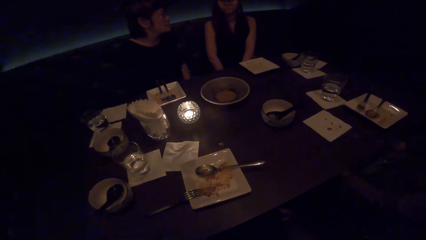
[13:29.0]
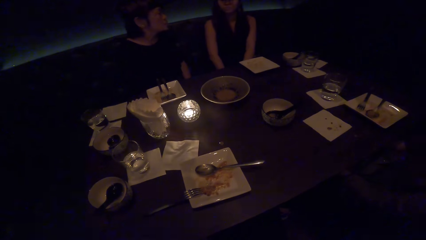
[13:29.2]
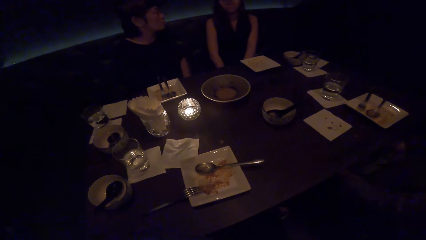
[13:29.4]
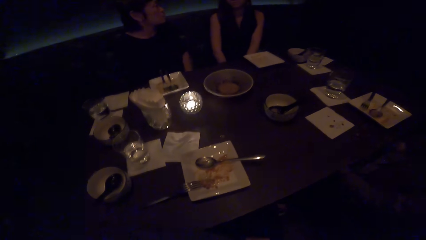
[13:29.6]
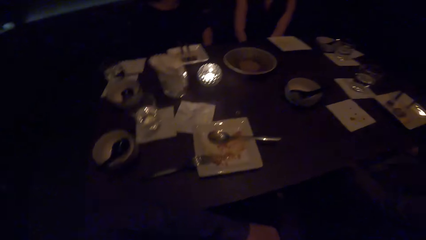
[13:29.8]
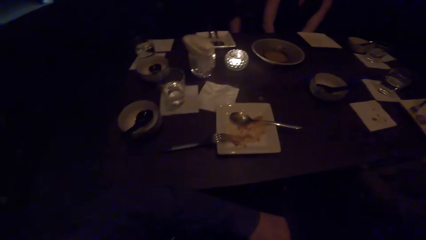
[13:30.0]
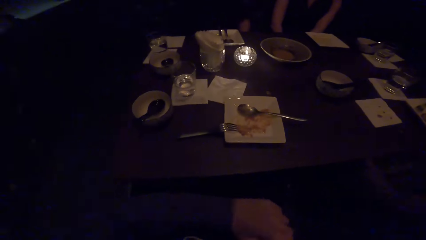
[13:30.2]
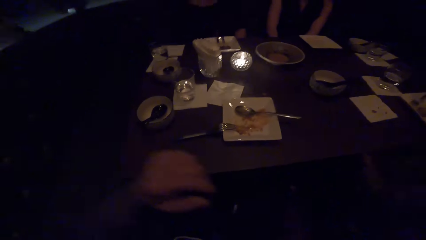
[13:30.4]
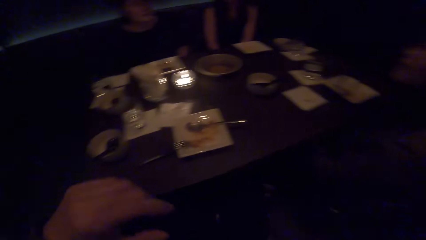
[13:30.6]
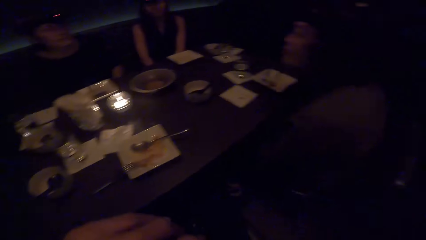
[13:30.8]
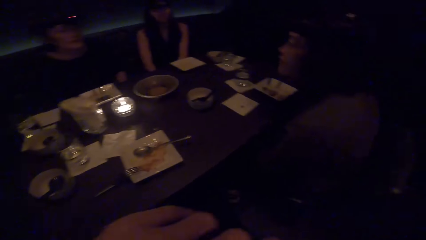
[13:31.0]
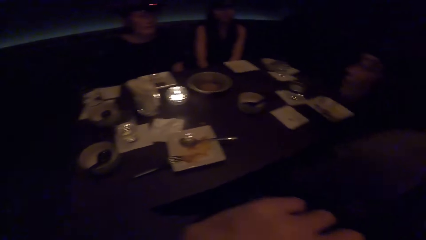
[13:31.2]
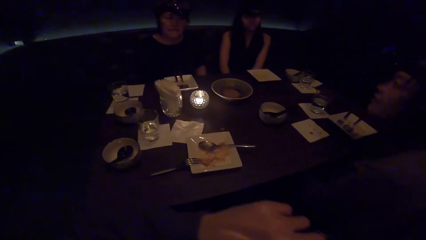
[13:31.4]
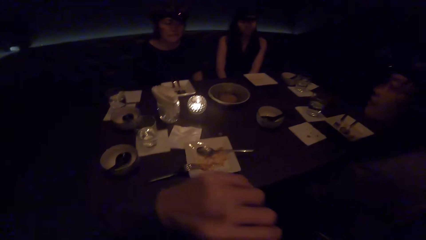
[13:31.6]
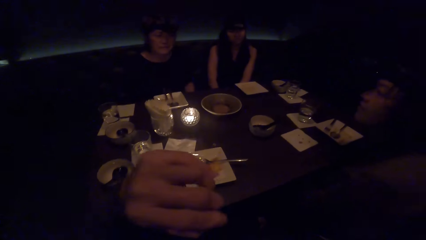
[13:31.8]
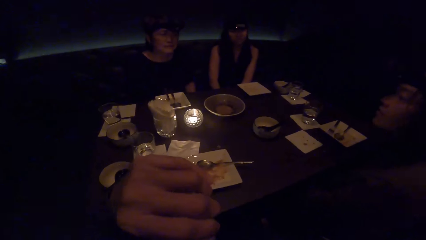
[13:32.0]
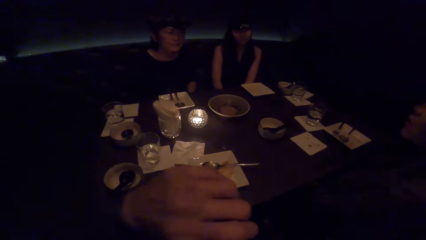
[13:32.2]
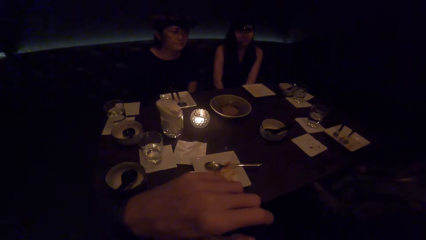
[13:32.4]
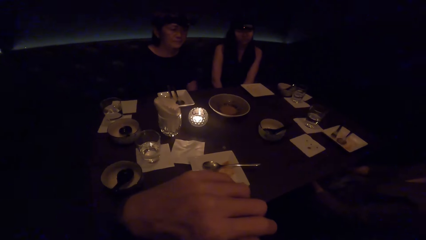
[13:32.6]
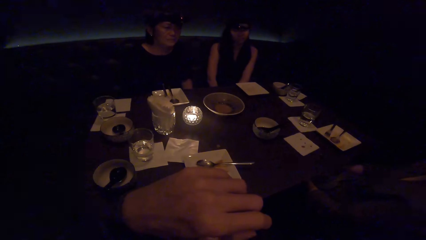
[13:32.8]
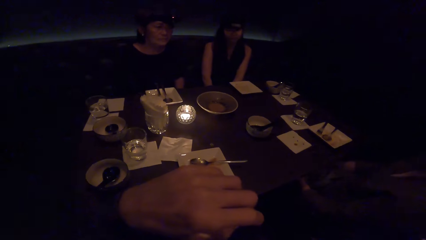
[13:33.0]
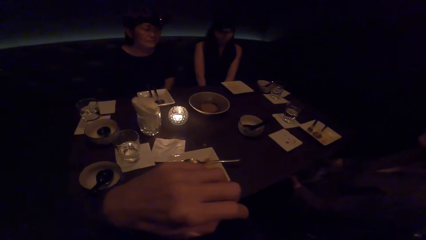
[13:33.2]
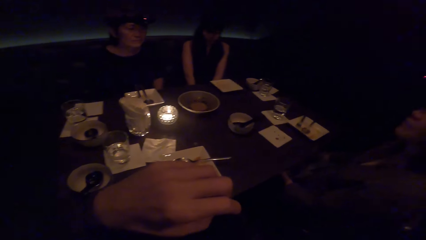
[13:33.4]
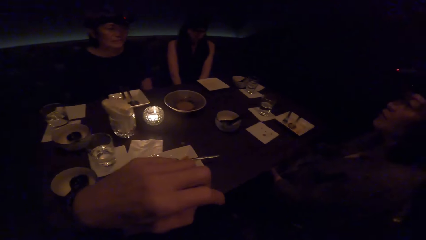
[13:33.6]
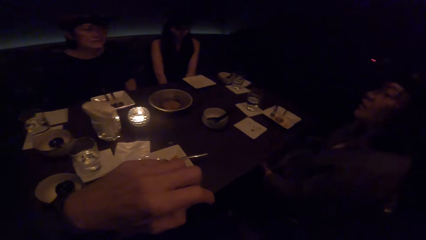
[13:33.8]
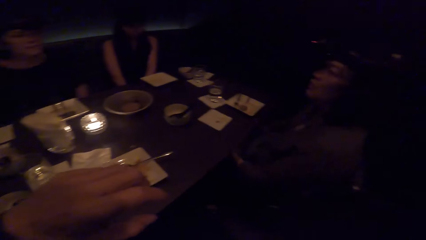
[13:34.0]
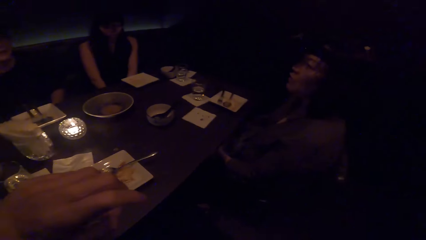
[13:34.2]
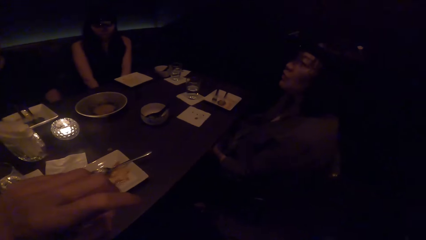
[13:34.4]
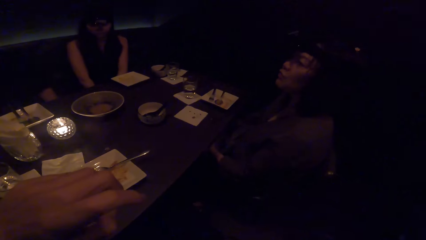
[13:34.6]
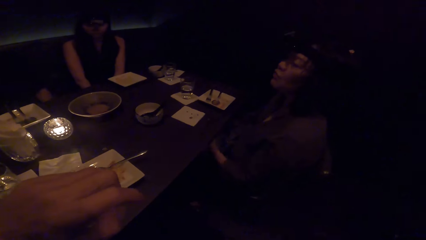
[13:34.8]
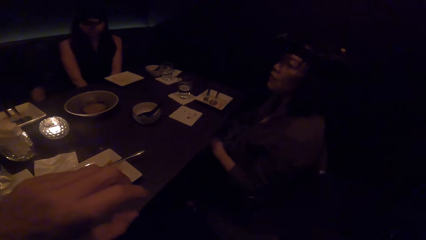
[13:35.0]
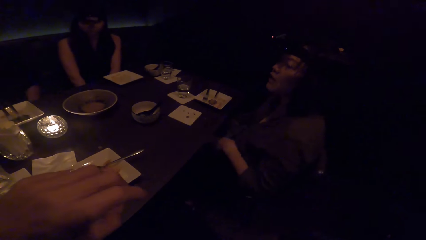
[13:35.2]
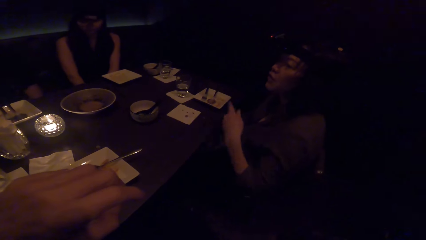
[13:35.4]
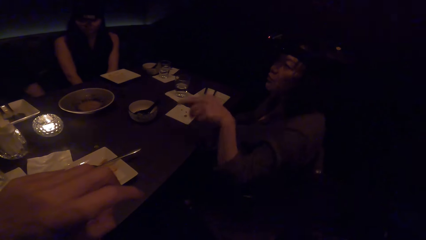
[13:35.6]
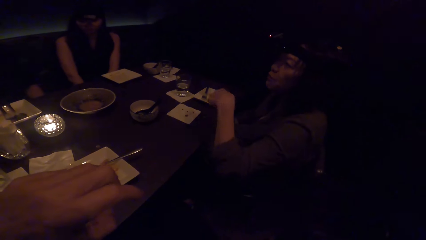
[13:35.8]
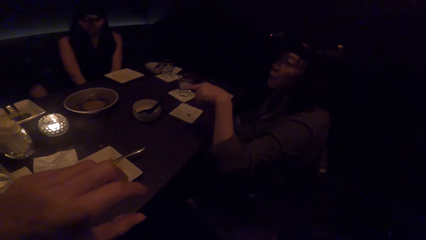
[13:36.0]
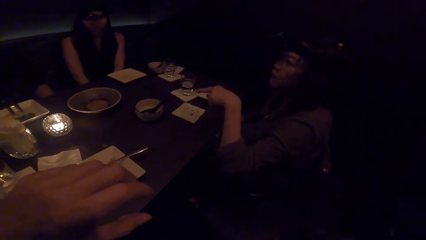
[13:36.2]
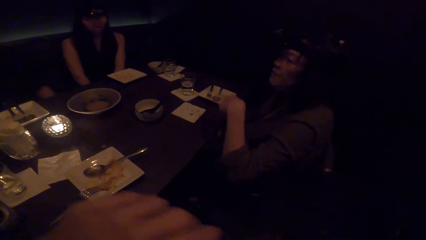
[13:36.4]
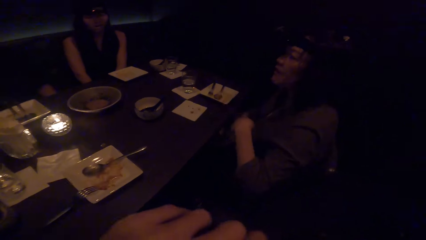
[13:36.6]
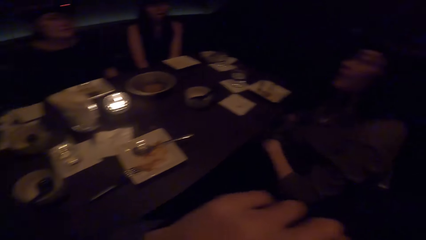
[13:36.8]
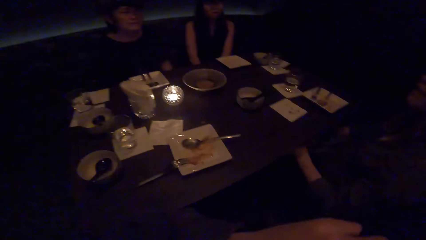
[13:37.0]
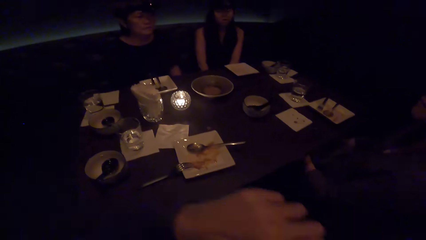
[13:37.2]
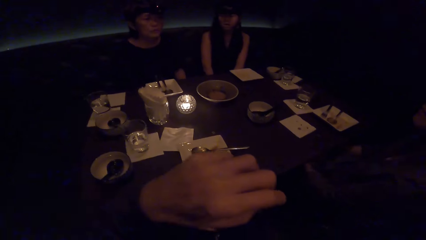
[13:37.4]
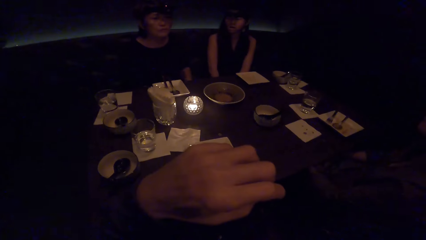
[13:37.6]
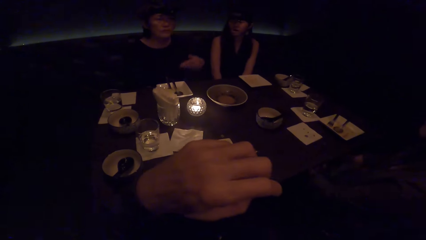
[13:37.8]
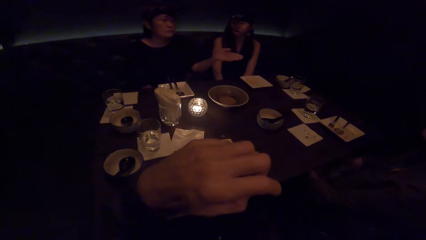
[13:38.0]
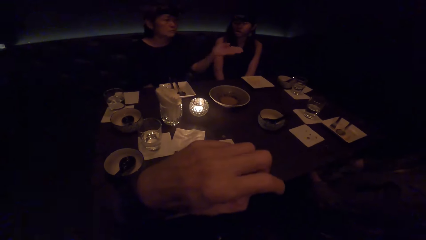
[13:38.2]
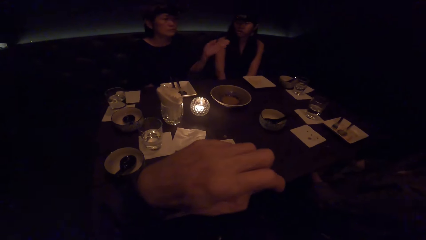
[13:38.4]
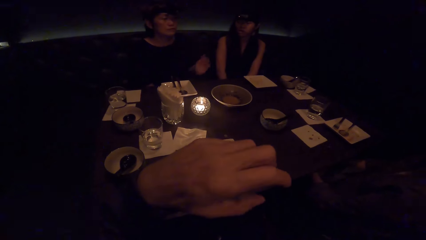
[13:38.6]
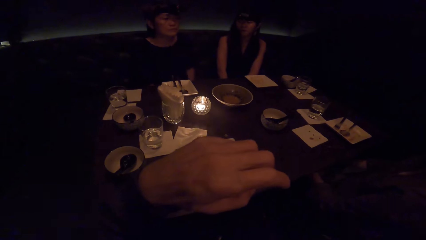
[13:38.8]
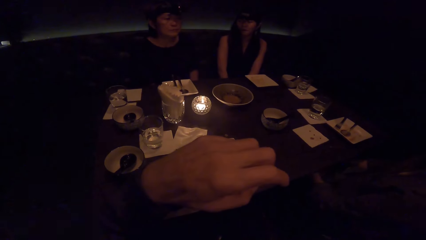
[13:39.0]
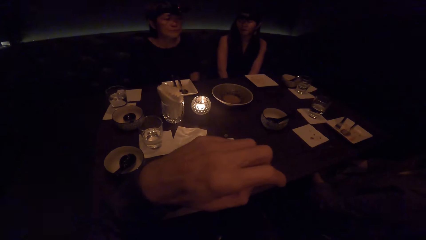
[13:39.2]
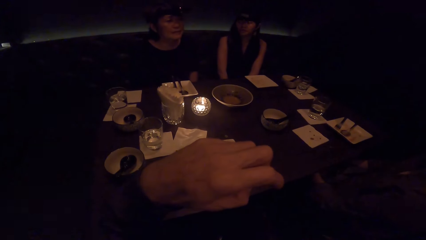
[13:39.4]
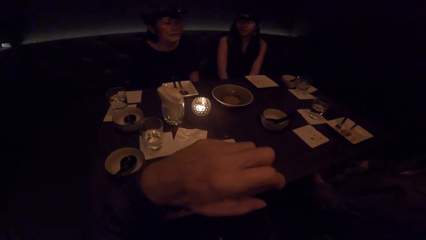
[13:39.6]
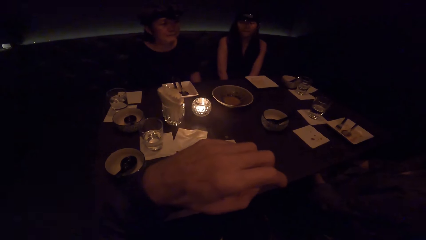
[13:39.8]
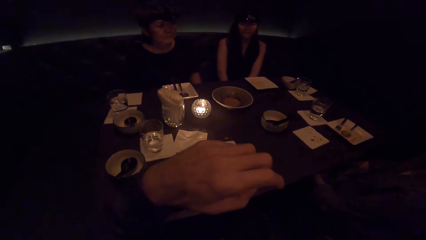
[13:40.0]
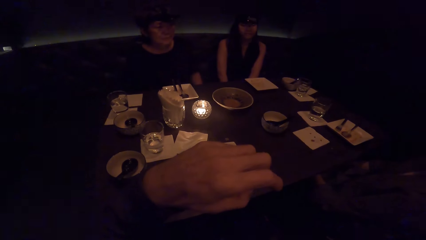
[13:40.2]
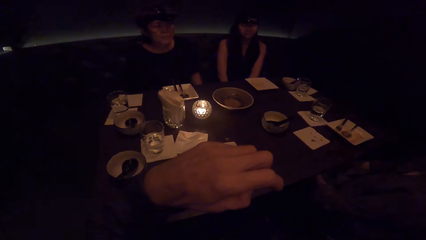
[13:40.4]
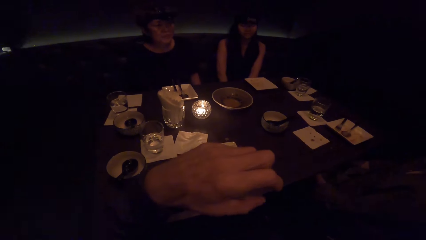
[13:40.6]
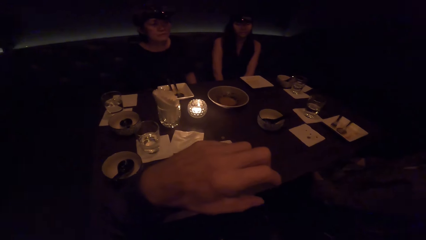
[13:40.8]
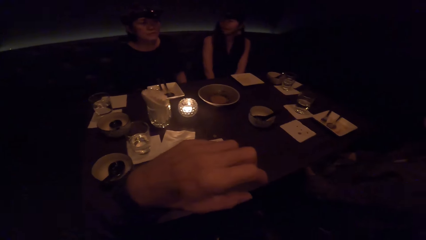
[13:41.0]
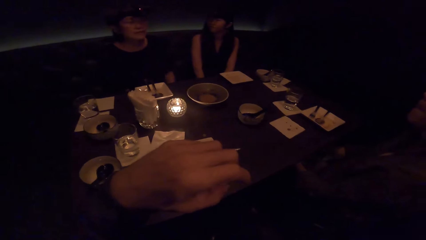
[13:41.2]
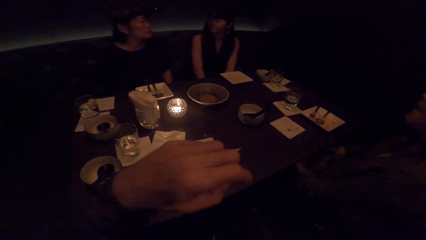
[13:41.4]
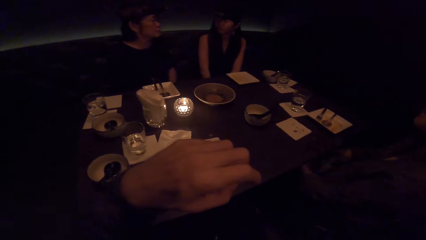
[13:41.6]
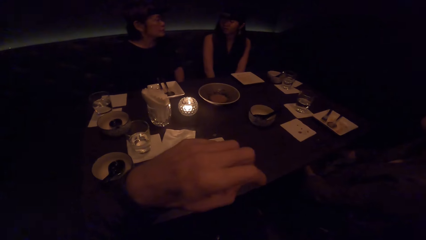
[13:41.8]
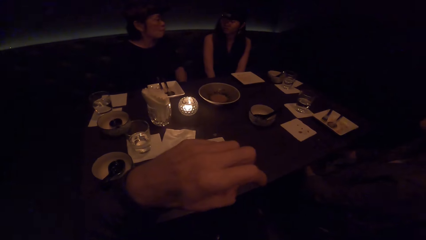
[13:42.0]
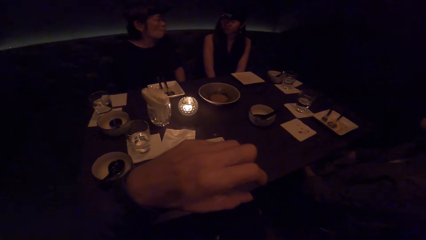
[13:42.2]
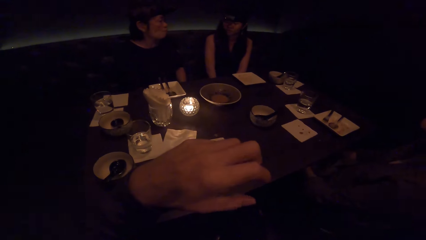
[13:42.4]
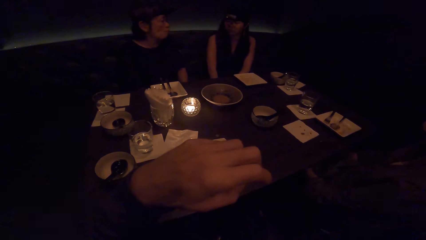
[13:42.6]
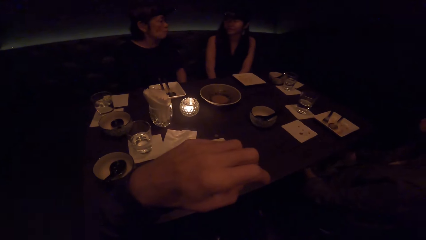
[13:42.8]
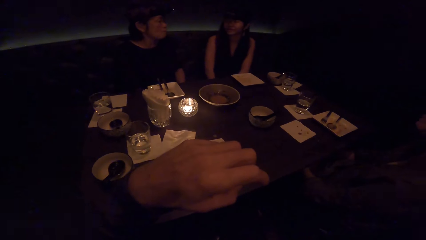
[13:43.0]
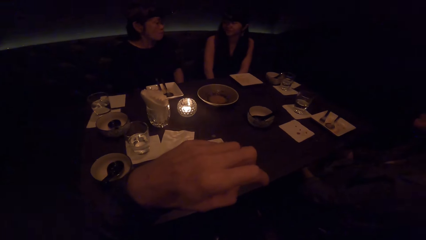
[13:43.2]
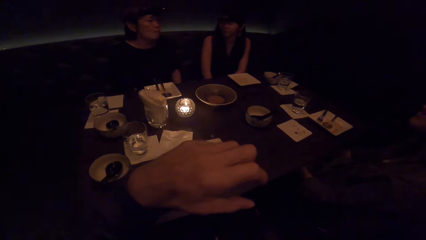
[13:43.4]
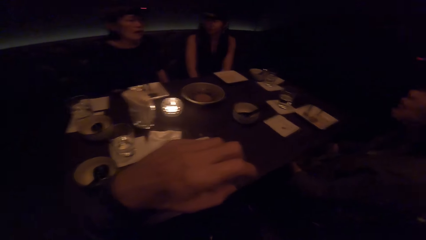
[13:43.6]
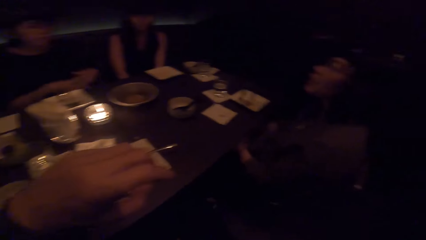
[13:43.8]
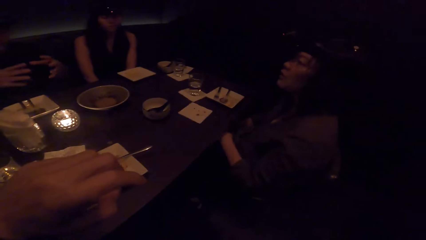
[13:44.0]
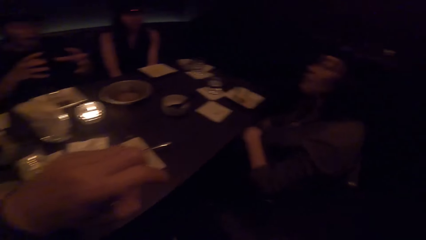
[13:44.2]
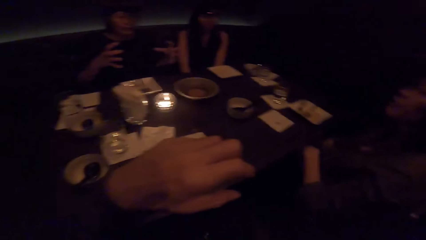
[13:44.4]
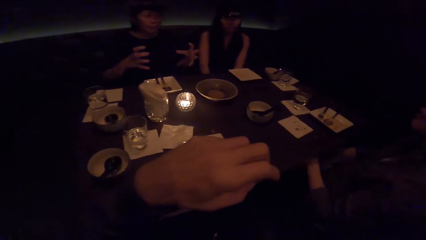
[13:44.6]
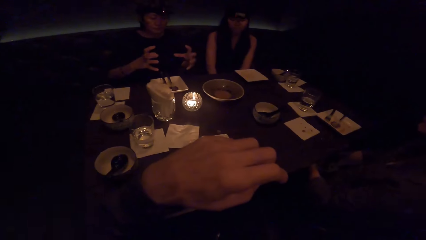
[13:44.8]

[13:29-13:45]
The camera wearer touches the nose. They move hands. They flick the fingers. A woman moves hands. The camera wearer moves hands.
